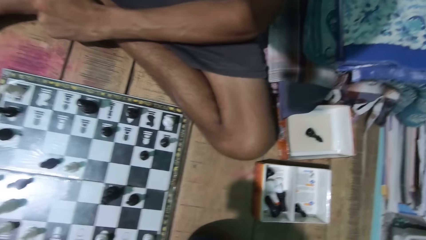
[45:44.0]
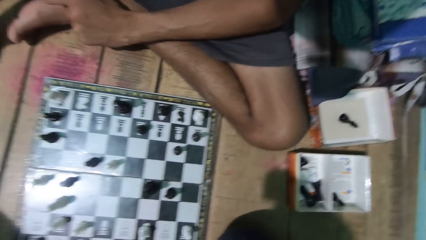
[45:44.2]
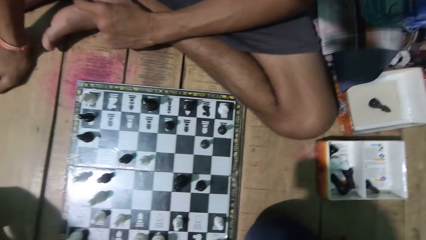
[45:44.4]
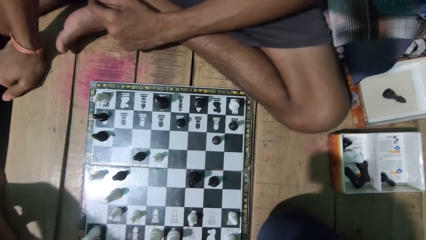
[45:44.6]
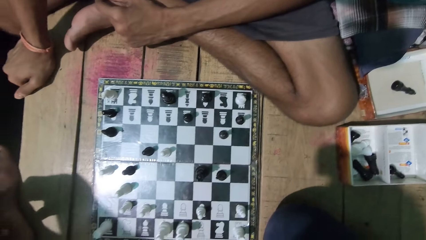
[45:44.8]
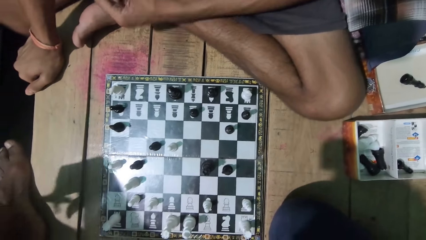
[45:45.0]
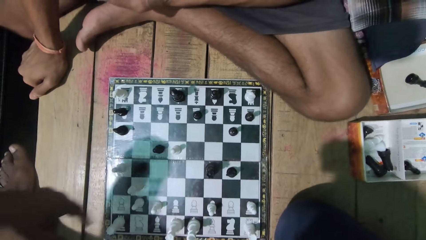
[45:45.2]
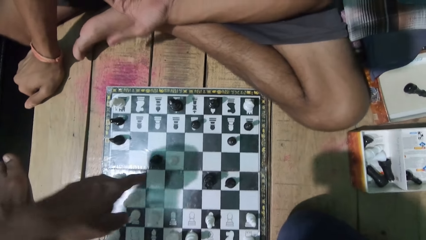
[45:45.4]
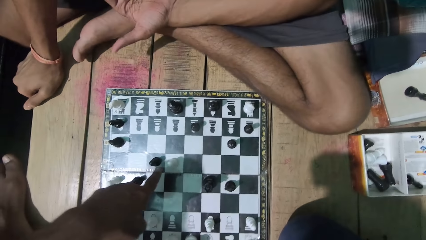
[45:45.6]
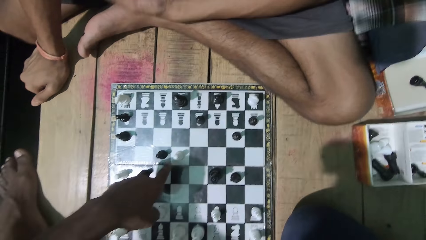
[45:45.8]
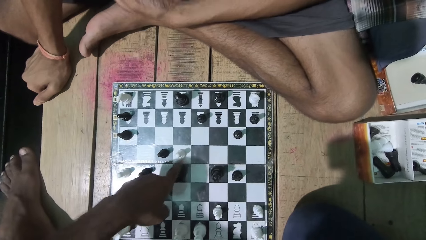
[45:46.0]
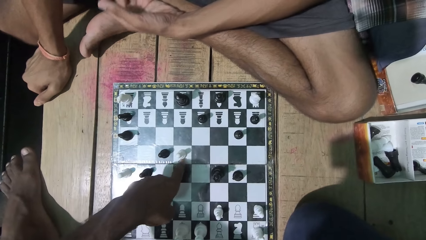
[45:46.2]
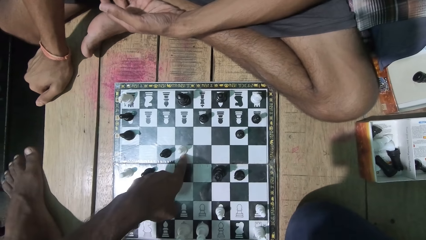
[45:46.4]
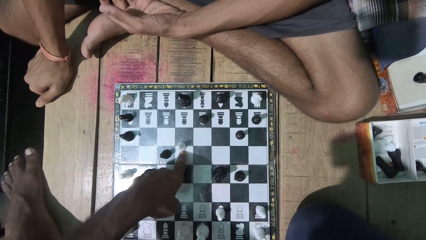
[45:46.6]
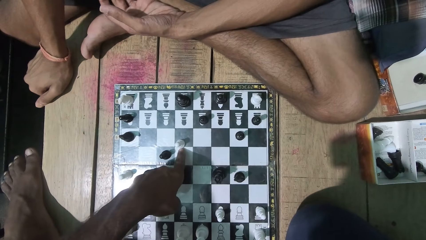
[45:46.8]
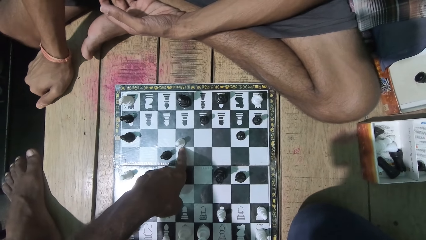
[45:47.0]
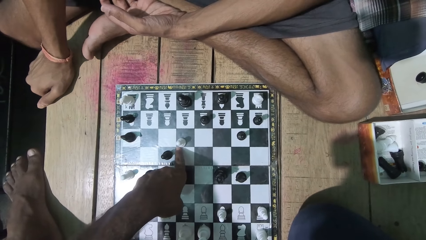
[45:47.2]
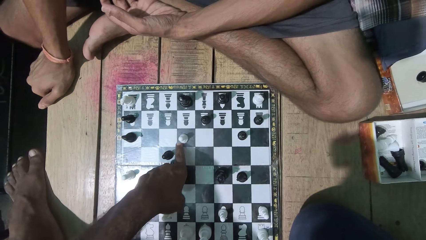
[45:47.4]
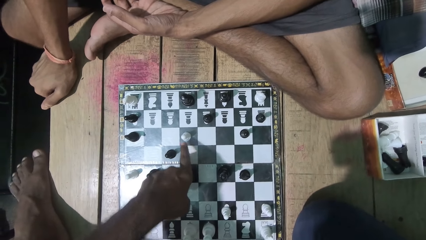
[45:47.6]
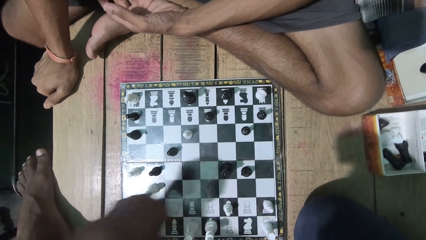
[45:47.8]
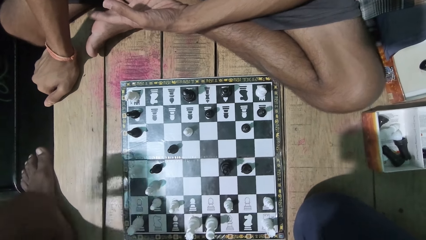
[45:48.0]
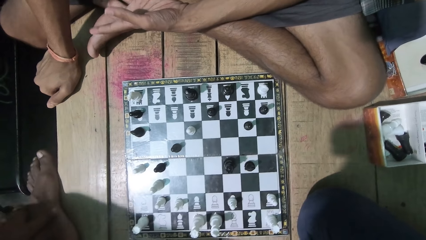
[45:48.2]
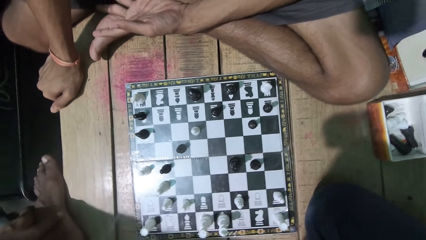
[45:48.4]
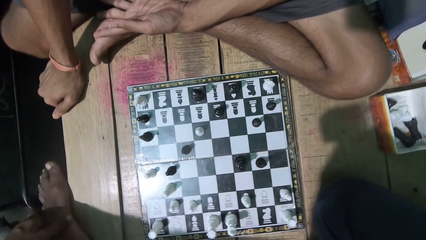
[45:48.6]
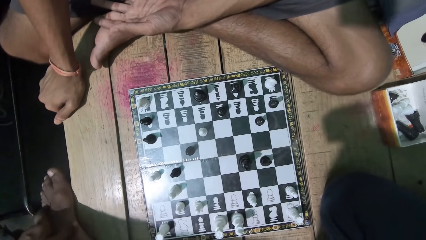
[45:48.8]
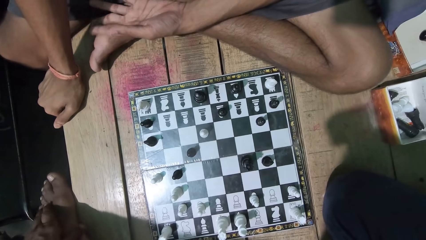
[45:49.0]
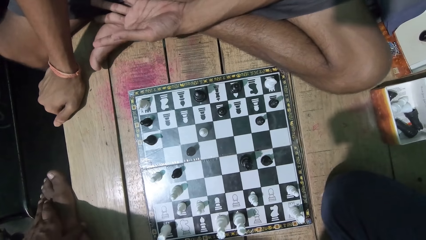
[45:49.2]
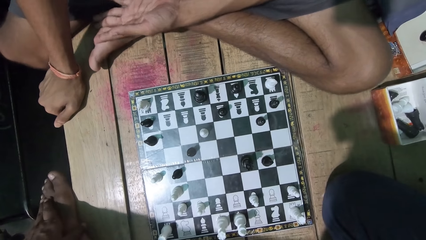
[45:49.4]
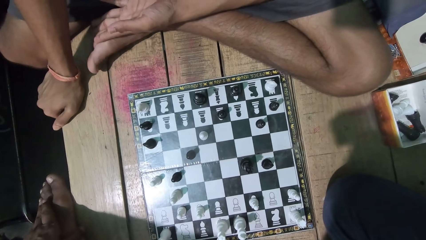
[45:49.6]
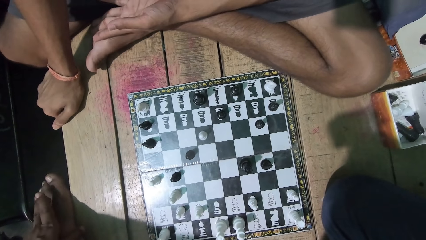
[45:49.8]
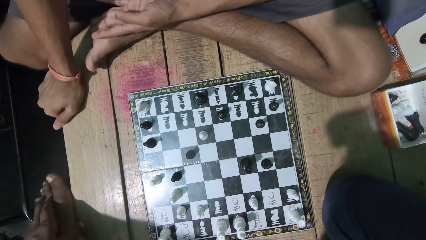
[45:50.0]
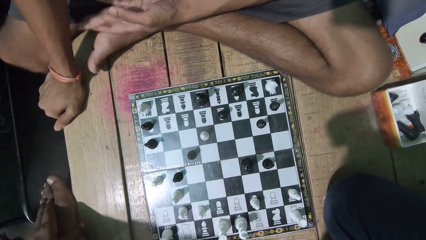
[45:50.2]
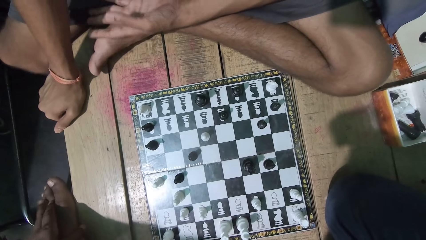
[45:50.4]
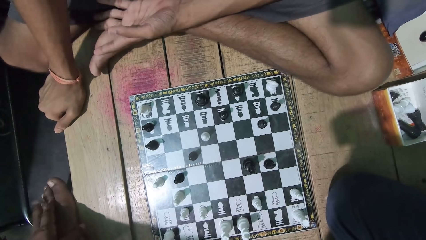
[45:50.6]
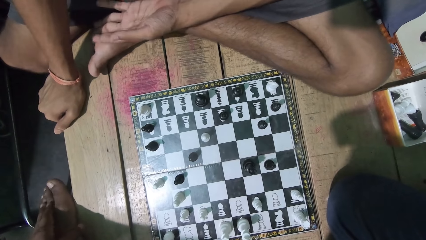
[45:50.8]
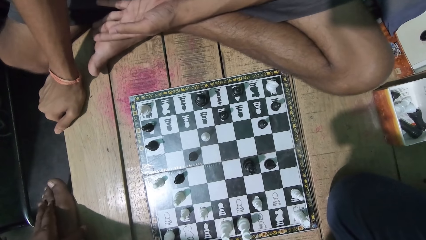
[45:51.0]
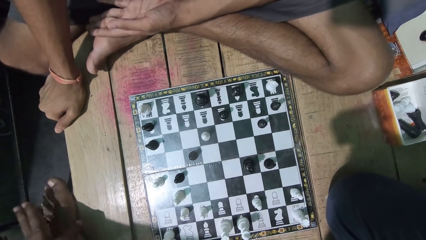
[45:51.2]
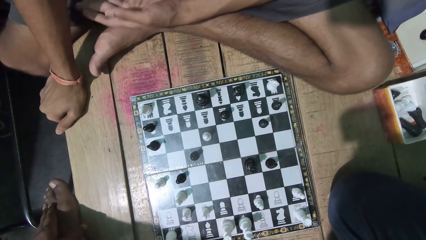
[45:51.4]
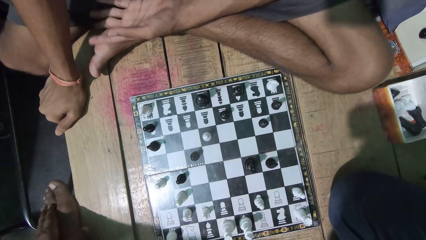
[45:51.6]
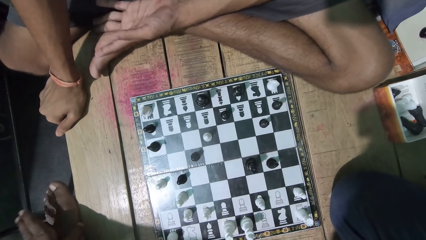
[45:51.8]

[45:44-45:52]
The camera wearer looks at the chess. They play.

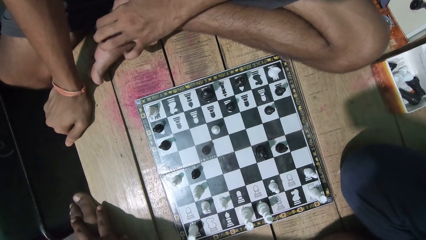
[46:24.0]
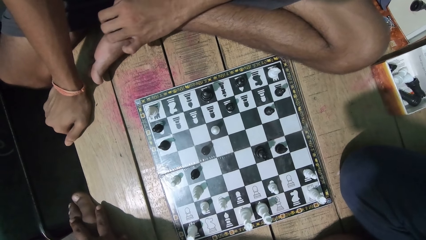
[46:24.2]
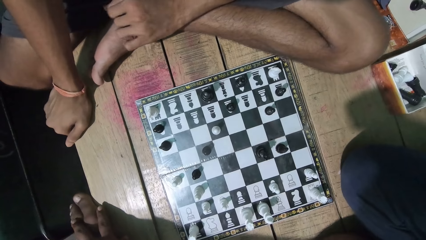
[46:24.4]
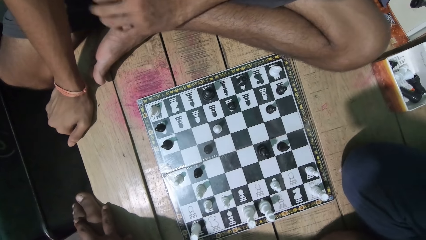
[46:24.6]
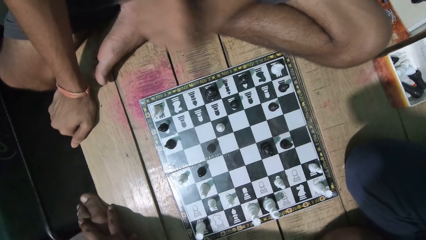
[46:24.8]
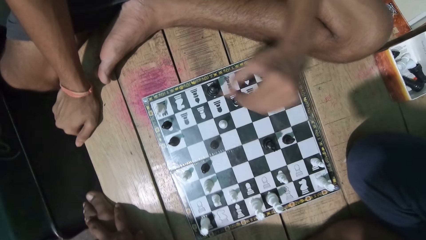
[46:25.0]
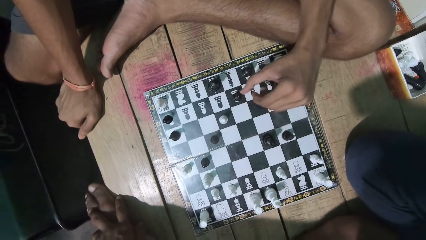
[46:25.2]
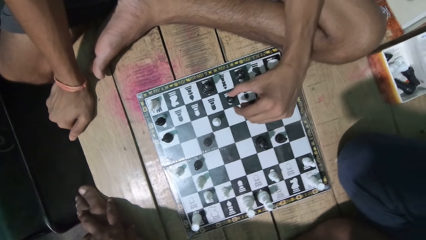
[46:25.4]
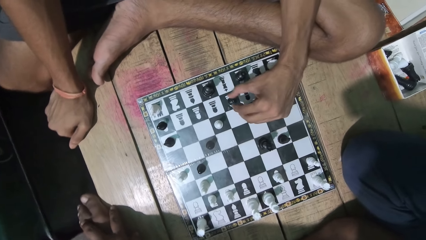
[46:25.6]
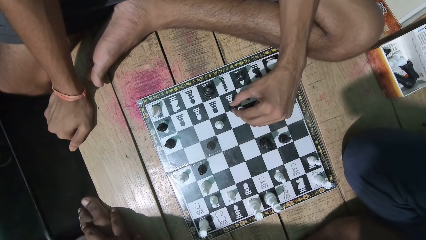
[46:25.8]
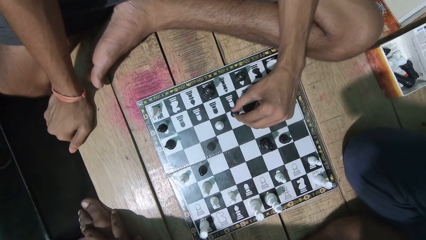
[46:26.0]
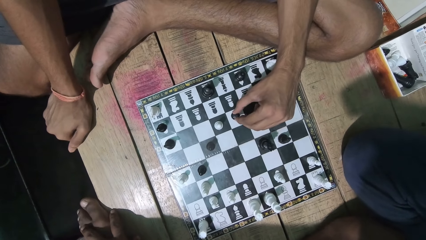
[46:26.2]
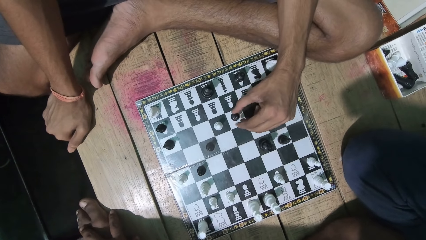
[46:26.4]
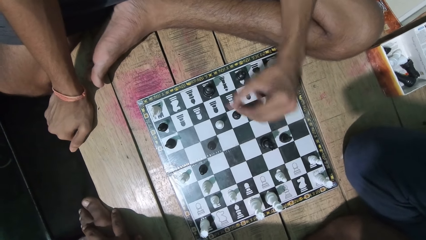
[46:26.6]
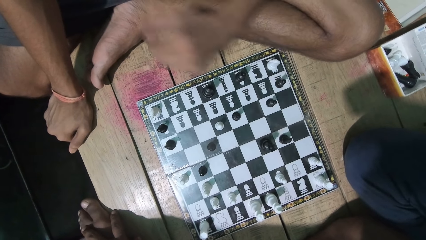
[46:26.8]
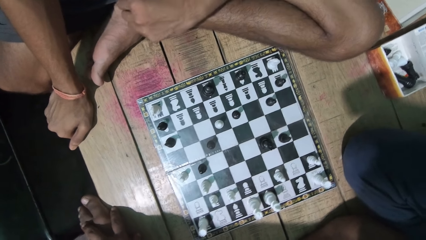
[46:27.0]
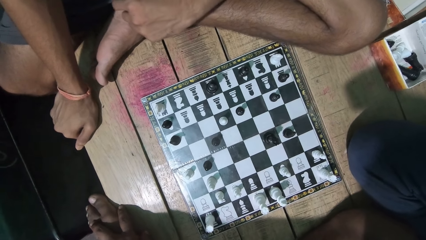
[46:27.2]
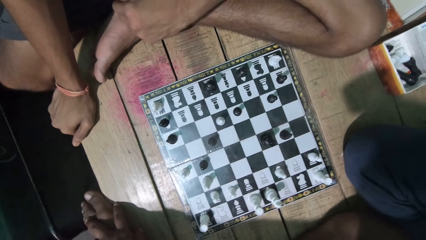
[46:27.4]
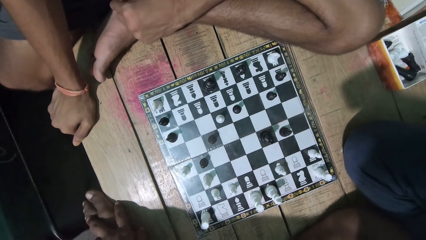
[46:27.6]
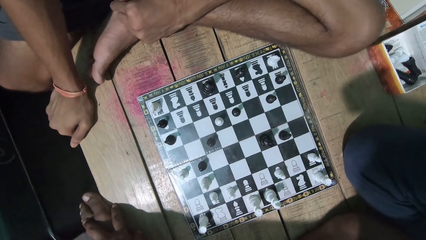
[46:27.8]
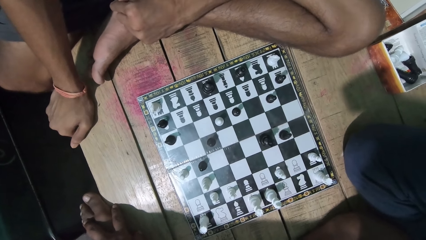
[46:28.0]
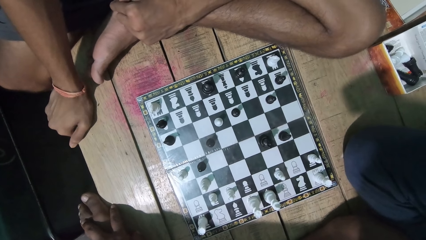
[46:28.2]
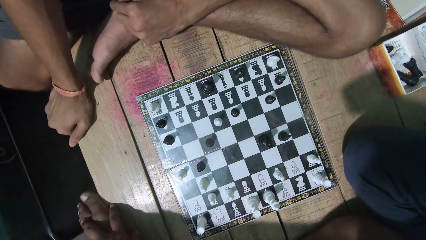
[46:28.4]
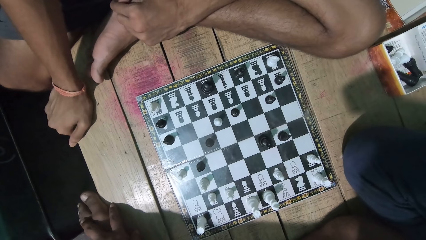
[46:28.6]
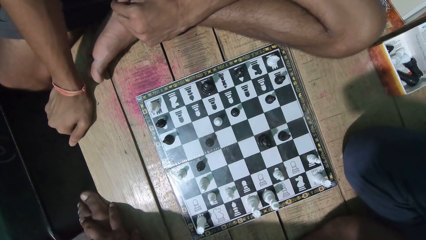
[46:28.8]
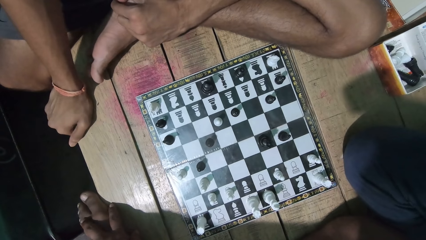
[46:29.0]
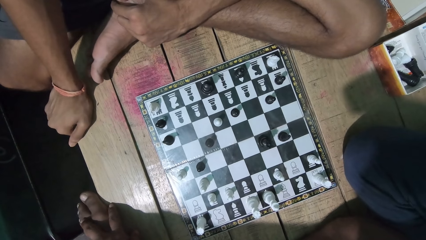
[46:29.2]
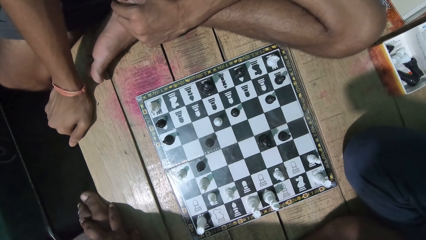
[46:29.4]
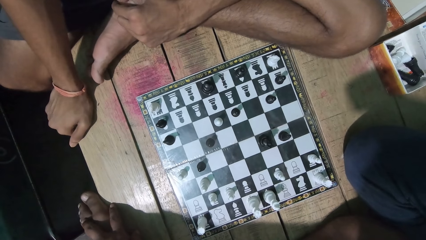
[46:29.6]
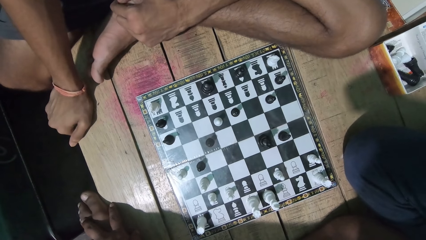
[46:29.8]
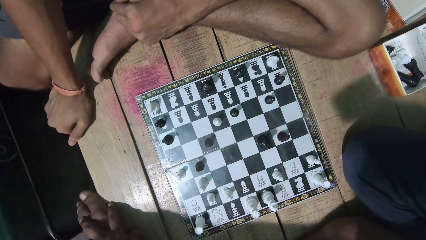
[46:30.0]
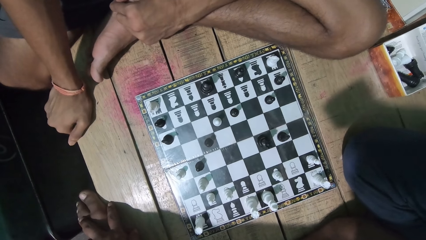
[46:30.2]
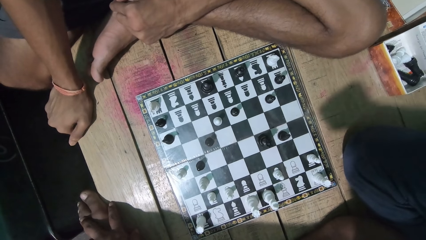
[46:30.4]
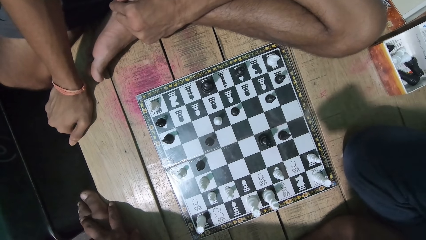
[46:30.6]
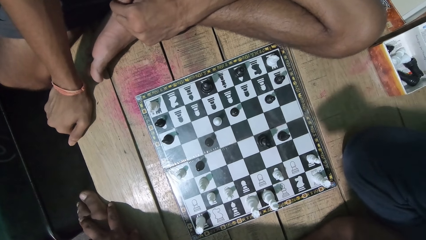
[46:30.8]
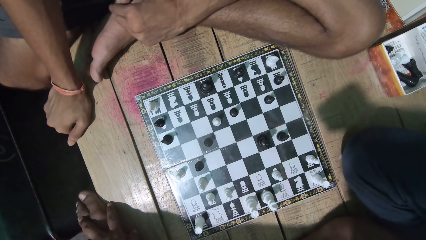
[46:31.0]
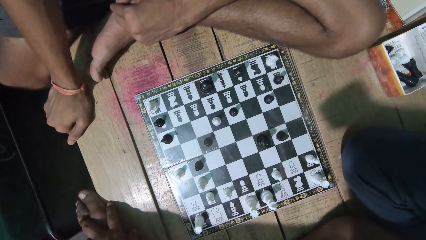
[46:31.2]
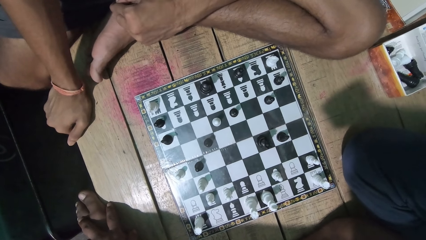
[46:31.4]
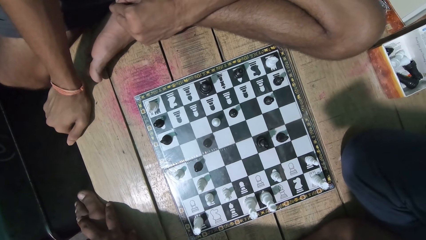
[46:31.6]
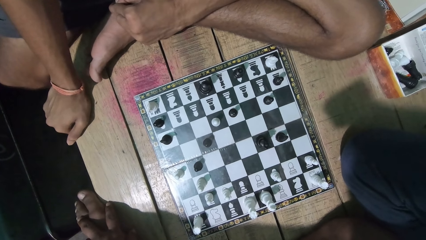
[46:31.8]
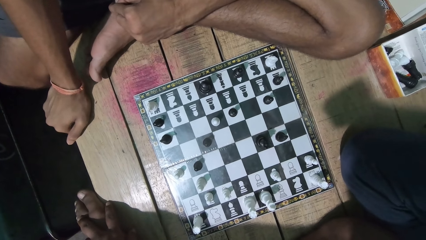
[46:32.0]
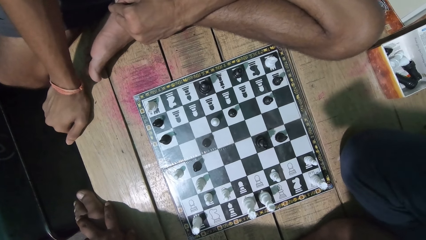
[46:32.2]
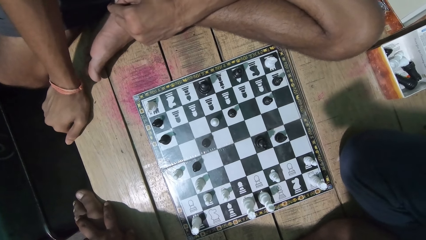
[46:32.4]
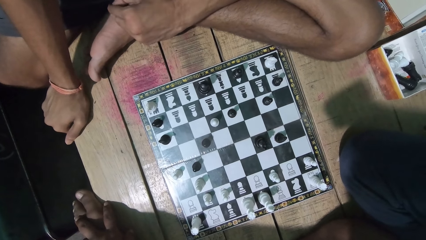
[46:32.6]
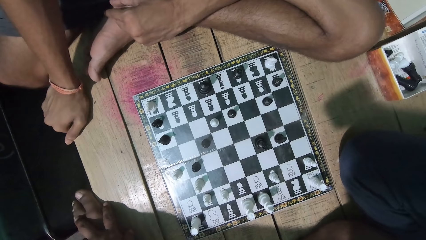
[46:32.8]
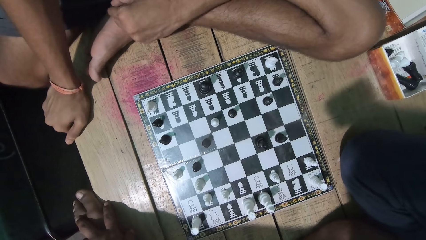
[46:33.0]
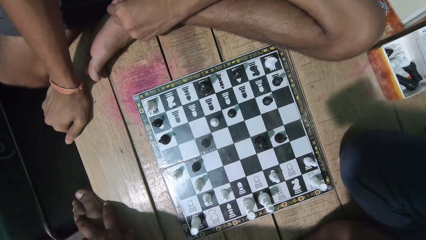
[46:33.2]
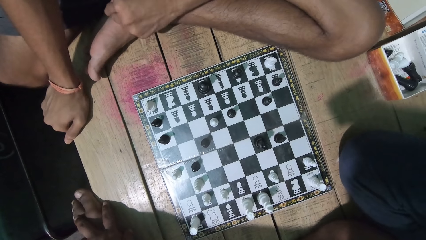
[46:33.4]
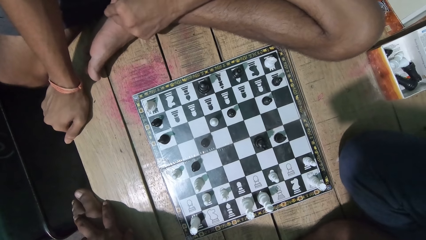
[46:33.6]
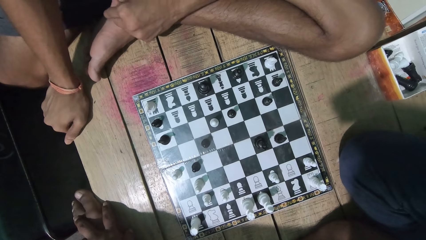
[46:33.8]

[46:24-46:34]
The camera wearer moves the chess piece. A man plays. The camera wearer looks at the chess game.
